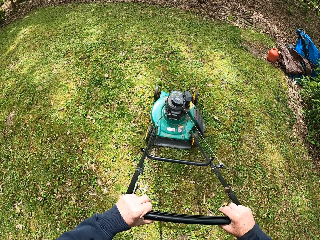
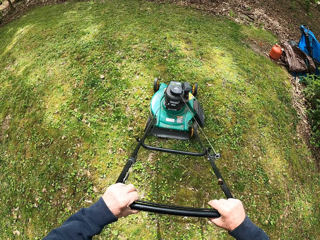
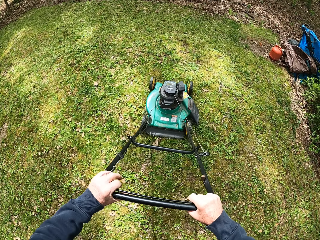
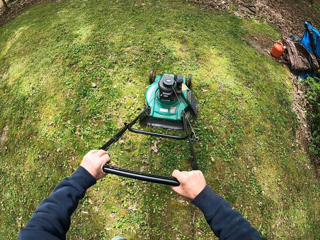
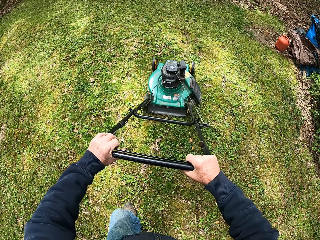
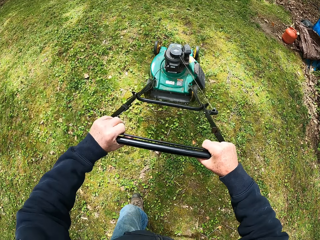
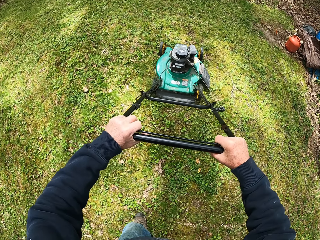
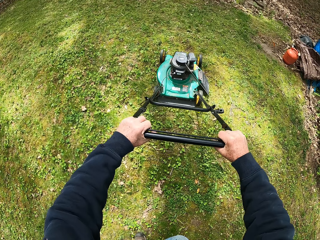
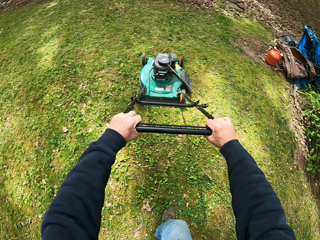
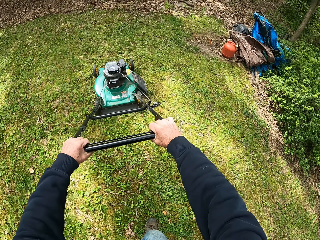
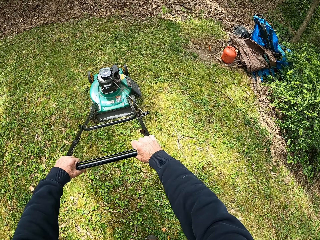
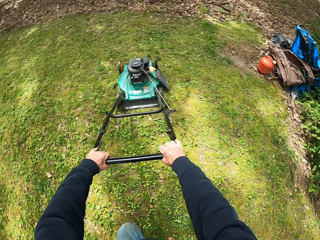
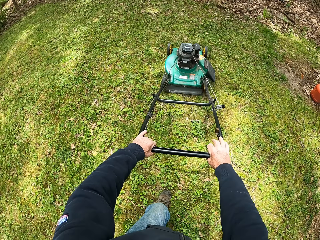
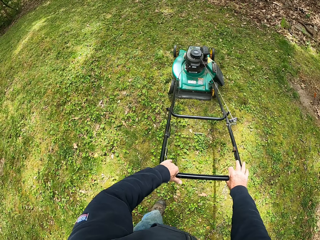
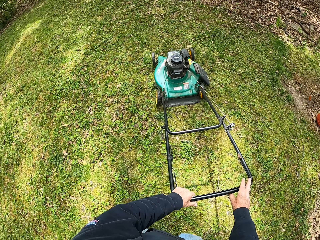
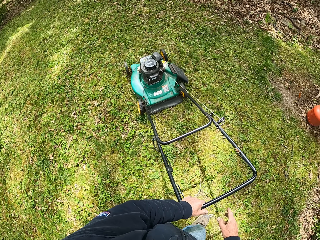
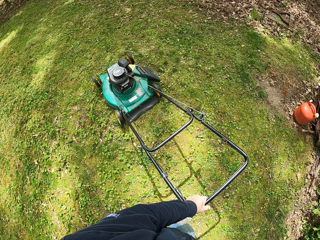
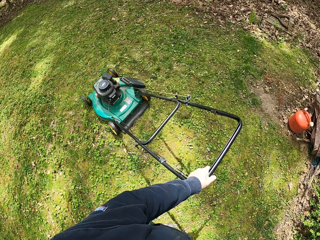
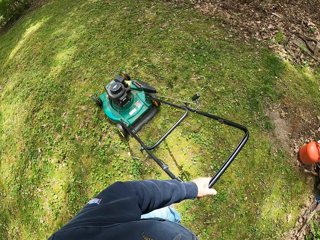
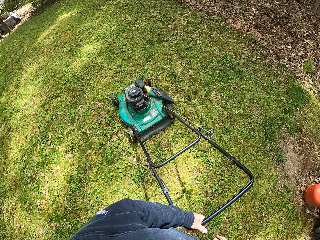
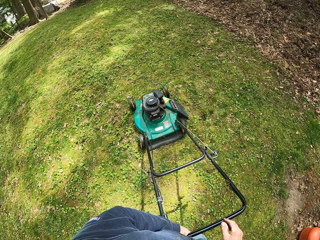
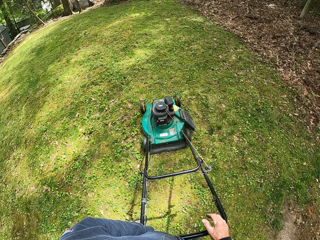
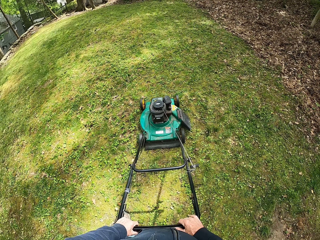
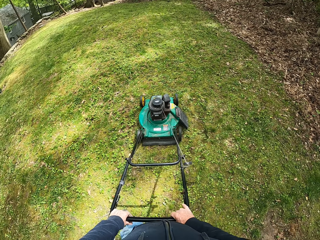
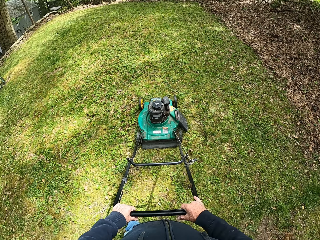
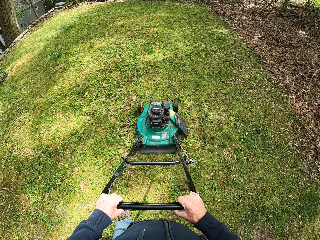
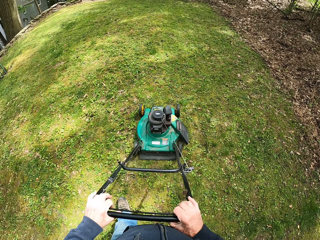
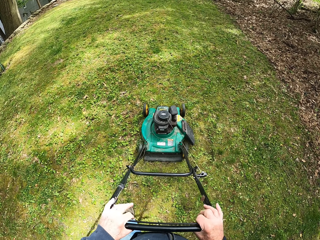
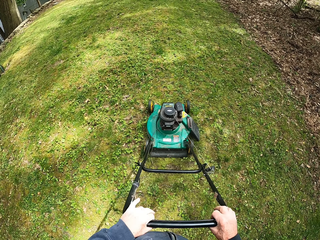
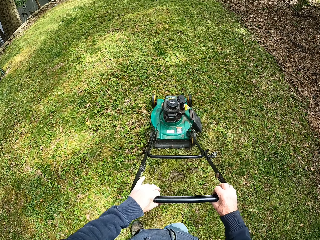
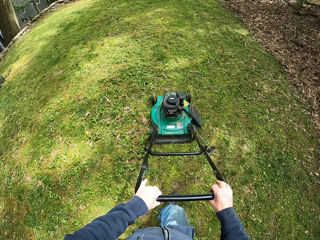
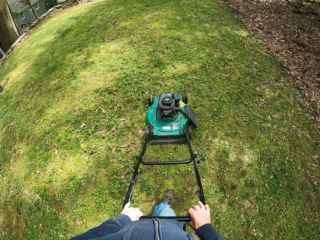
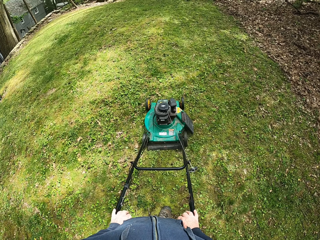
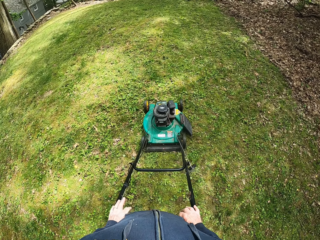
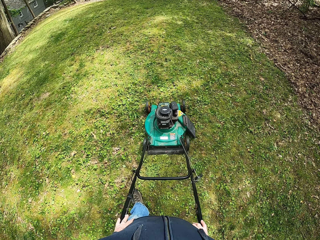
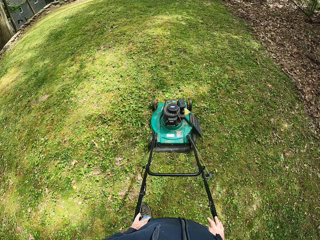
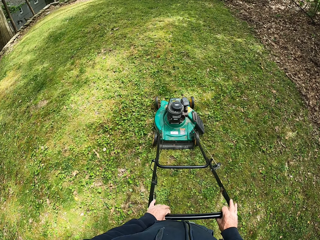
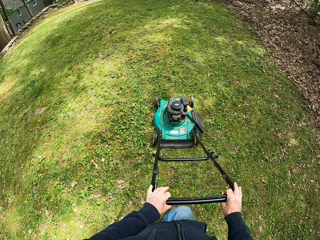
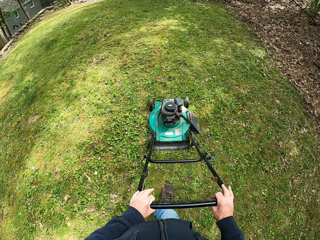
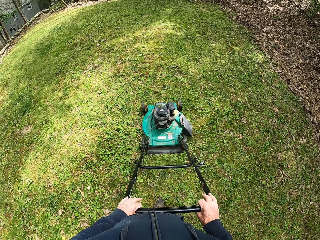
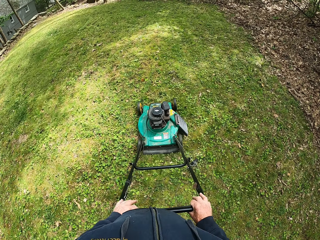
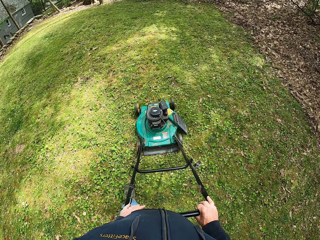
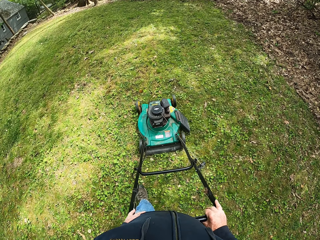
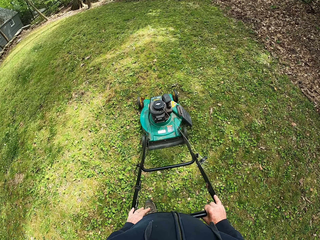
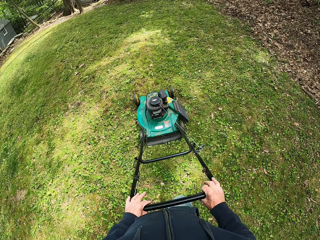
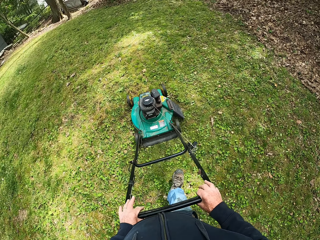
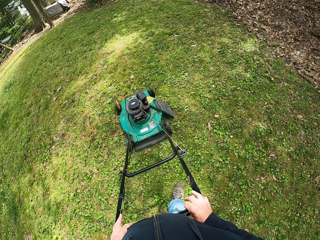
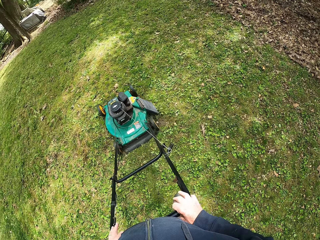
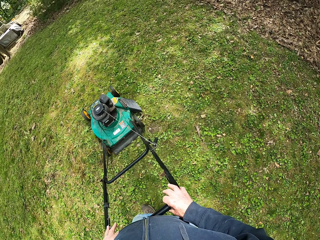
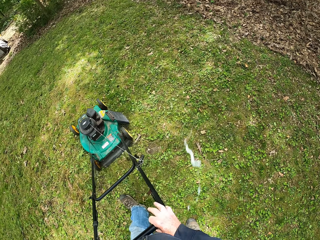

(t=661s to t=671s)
The camera wearer cuts the grass with the lawn mower. He turns the lawn mower. He removes his right hand from the handle of the lawn mower. He puts his right hand on the handle of the lawn mower. He holds the lawn mower with both his hands. He pulls the lawn mower towards him. He walks forwards. He cuts the grass with the lawn mower.

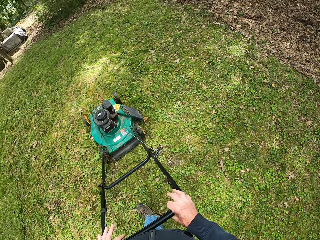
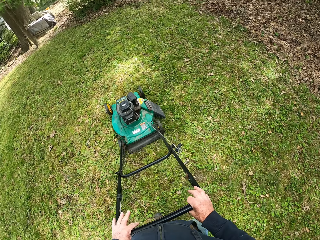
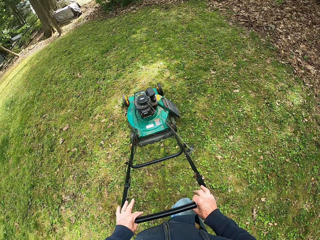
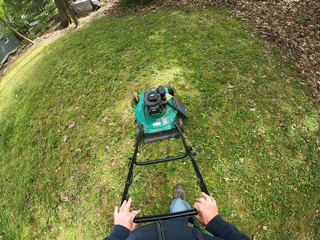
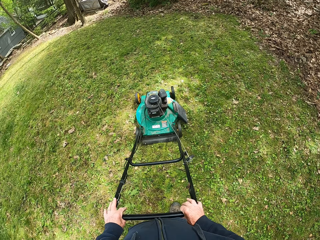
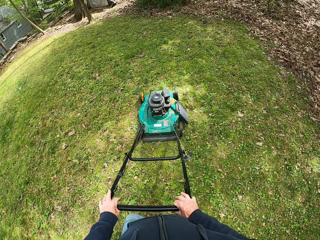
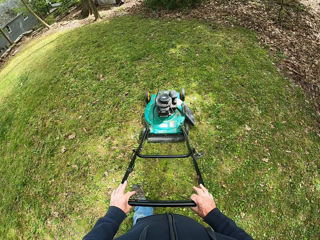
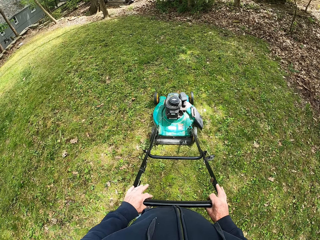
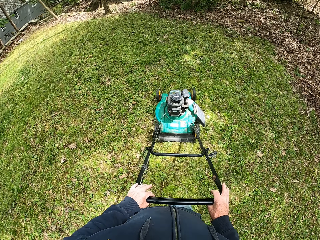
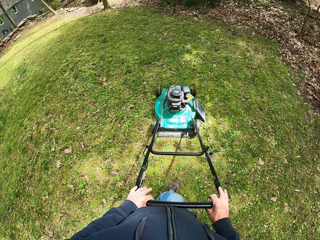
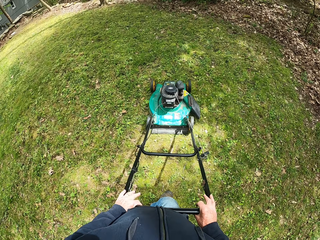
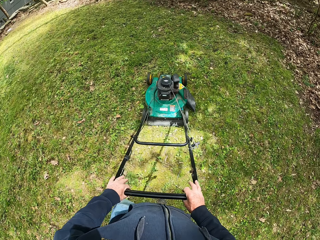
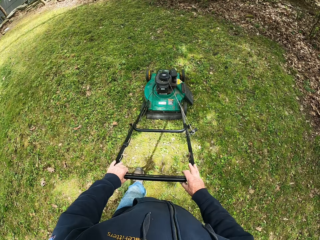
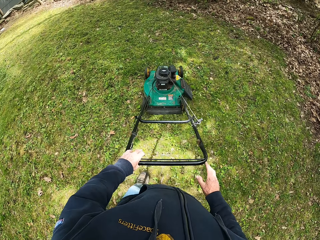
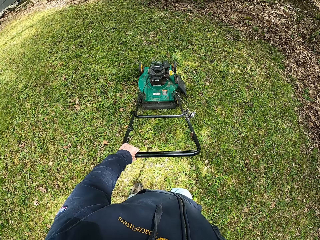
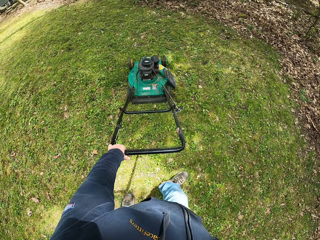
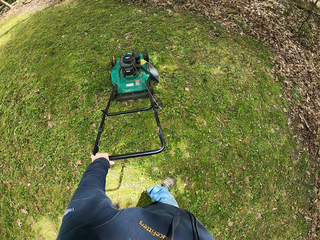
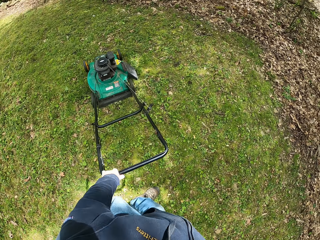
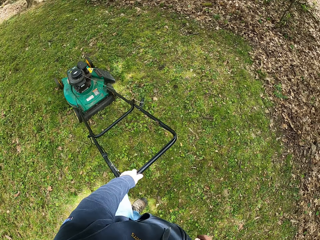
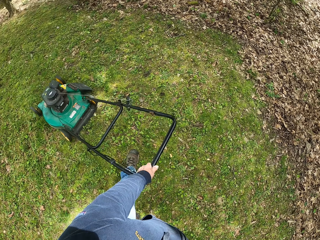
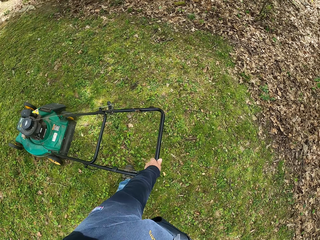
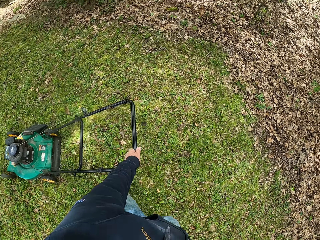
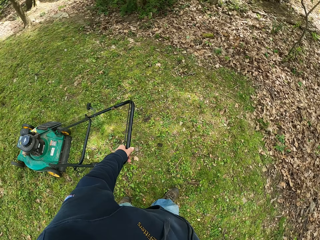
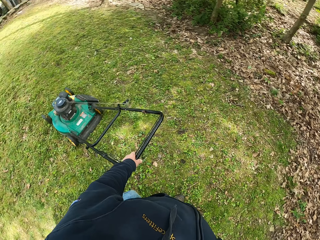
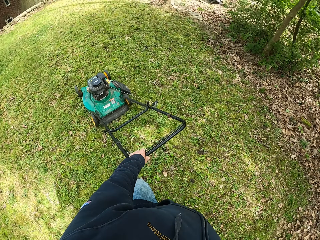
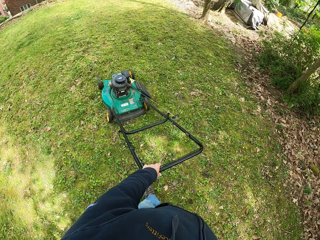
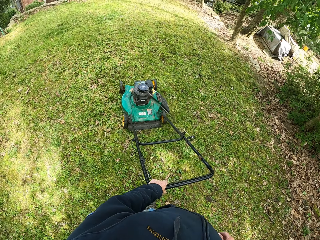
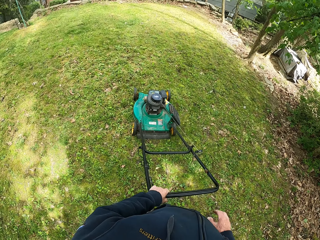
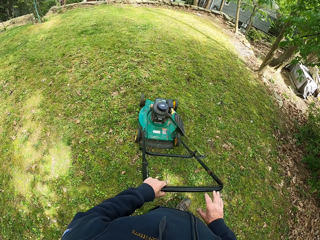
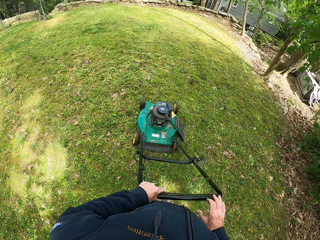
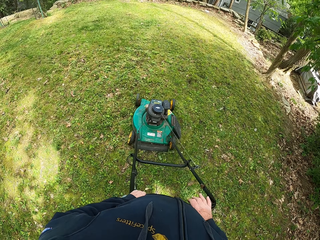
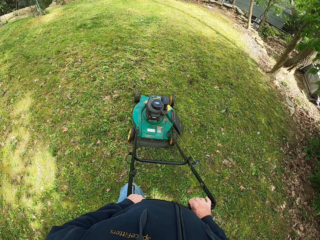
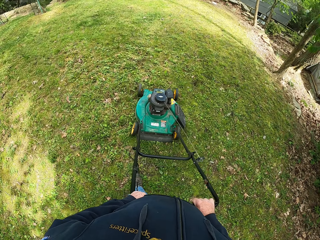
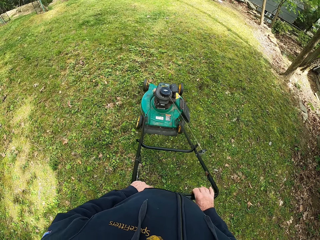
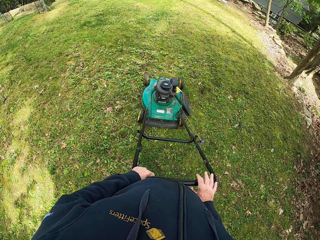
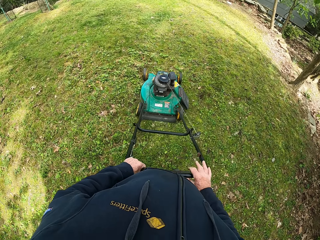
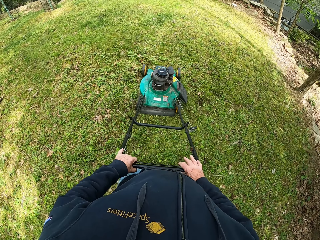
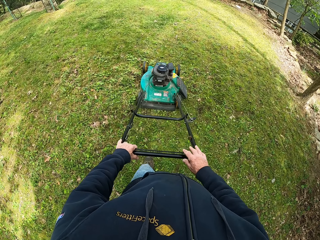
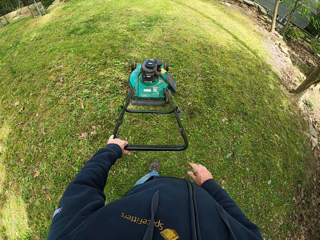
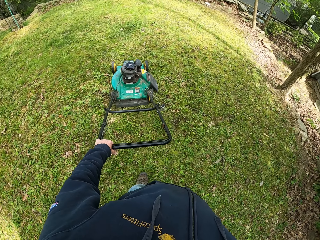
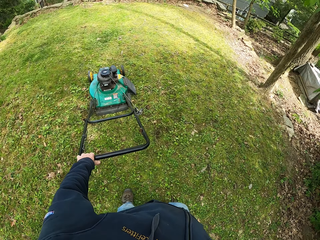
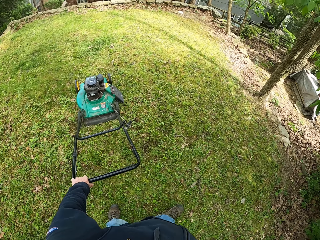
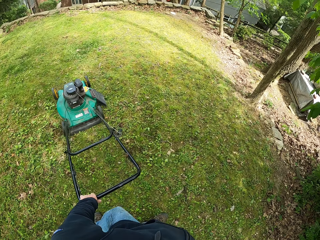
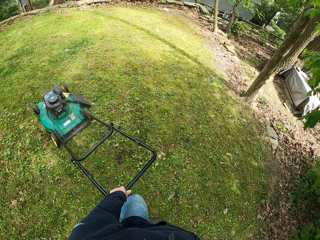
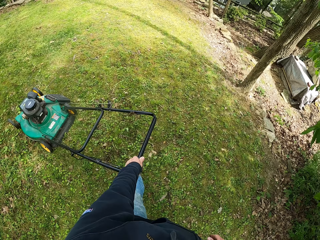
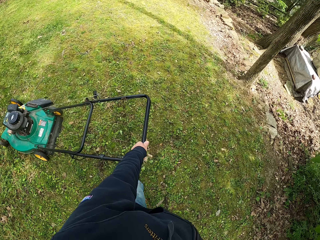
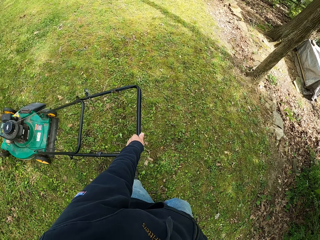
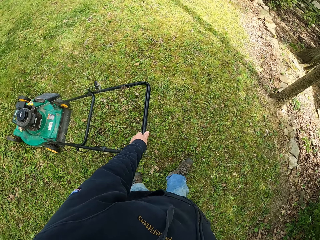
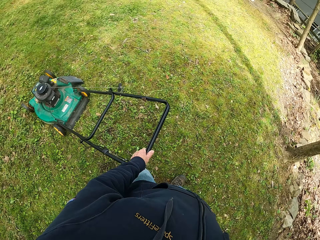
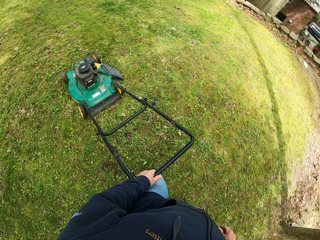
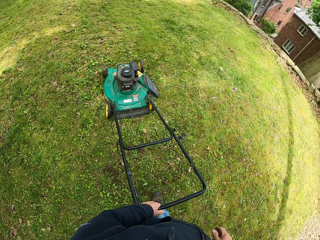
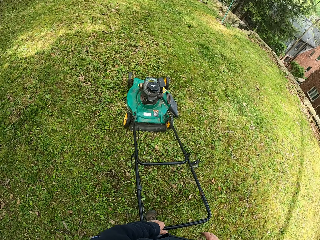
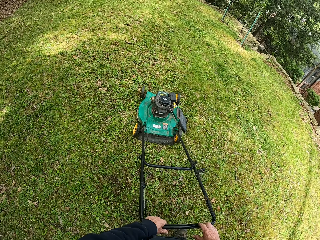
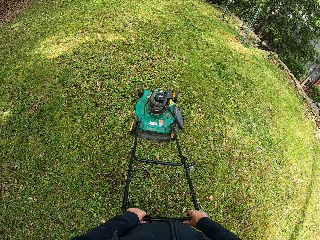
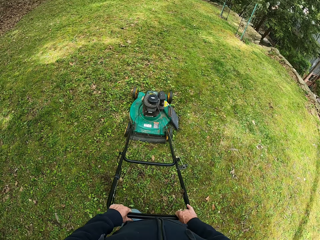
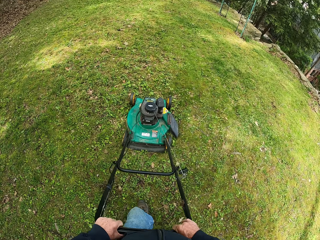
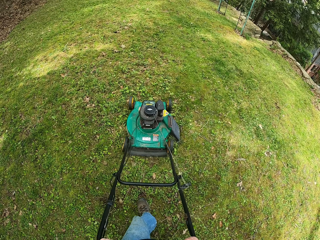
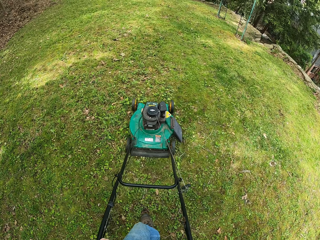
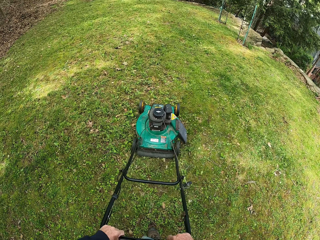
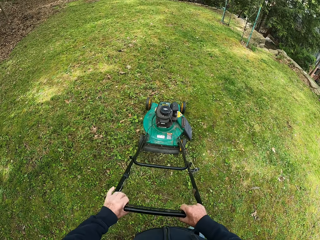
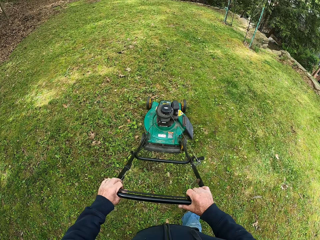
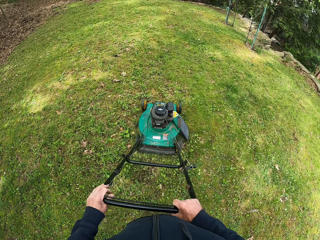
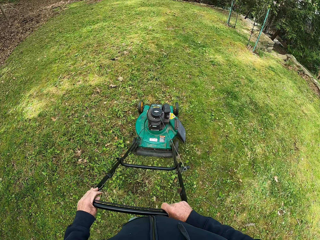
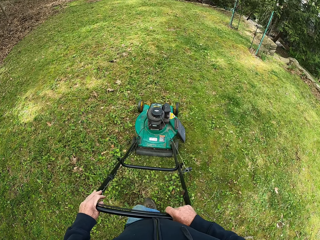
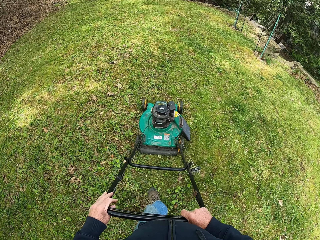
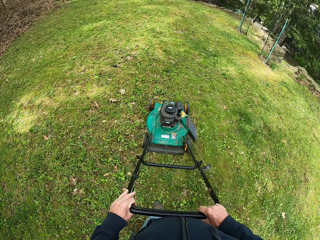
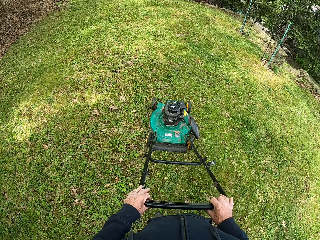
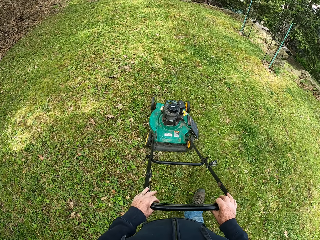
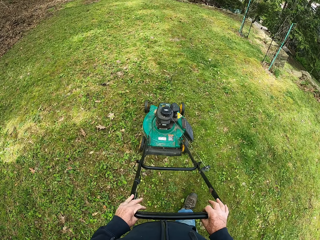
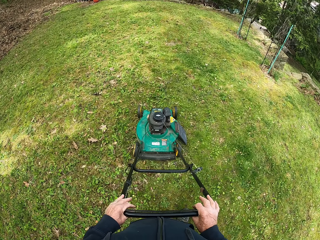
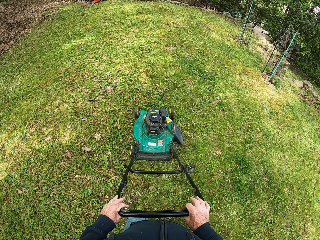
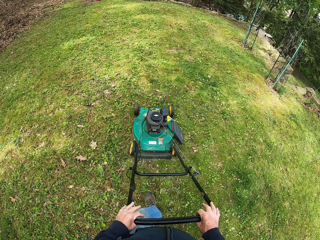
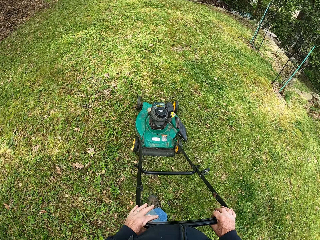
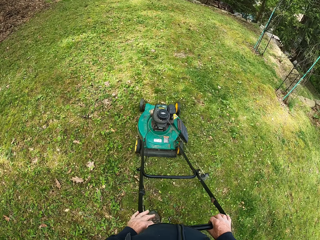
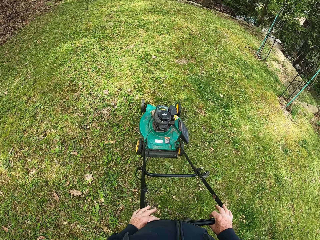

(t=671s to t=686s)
The camera wearer removes his right hand from the handle of the lawn mower. He turns the lawn mower. He moves towards the lawn mower. He puts his right hand on the handle of the lawn mower. He holds the lawn mower with both his hands. He walks forwards. He cuts the grass with the lawn mower. He removes his right hand from the handle of the lawn mower. He turns the lawn mower. He walks towards the lawn mower. He puts his right hand on the handle of the lawn mower. He holds the lawn mower with both his hands. He cuts the grass with the lawn mower. He walks forwards. He cuts the grass with the lawn mower.
